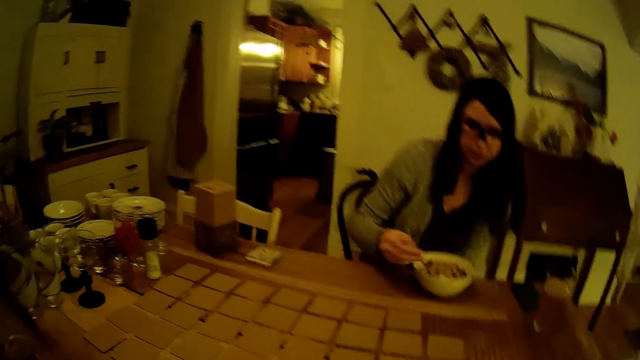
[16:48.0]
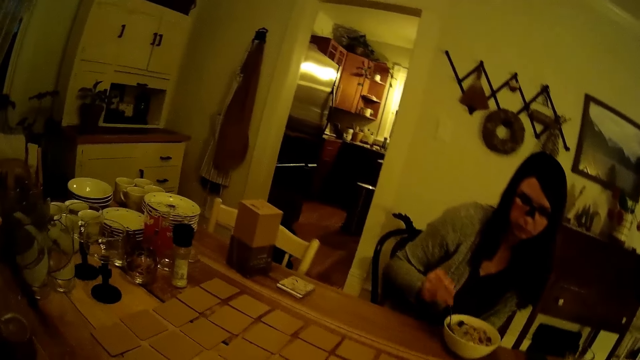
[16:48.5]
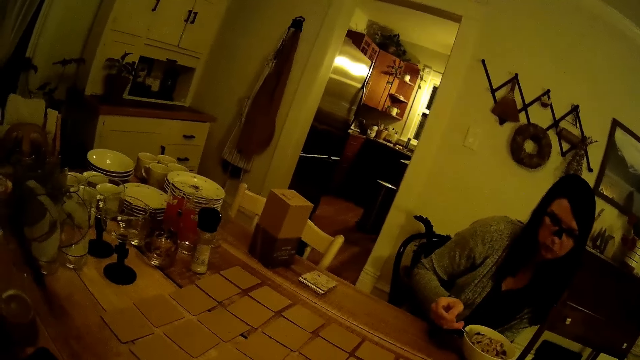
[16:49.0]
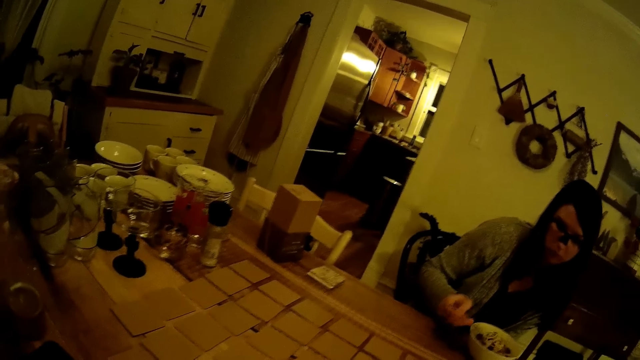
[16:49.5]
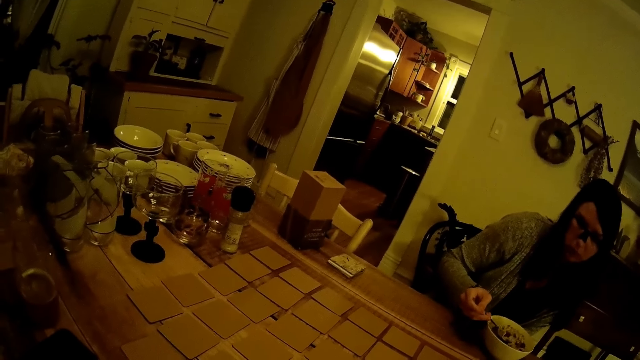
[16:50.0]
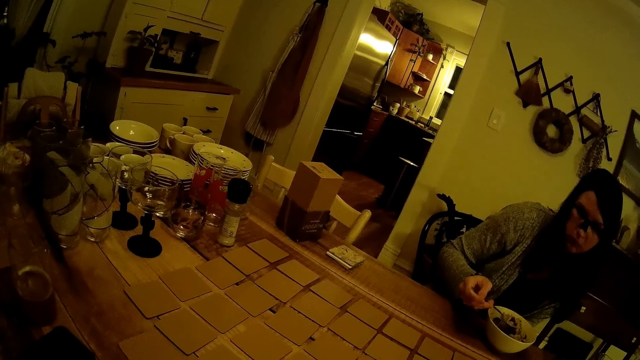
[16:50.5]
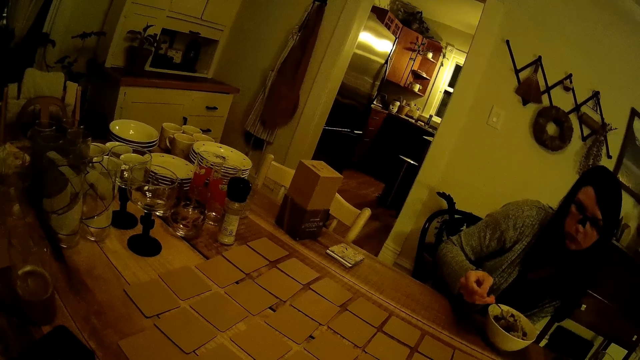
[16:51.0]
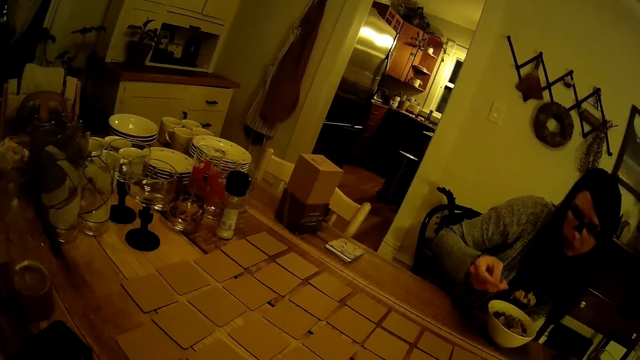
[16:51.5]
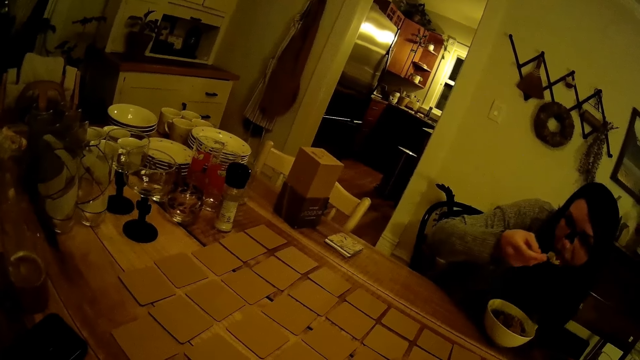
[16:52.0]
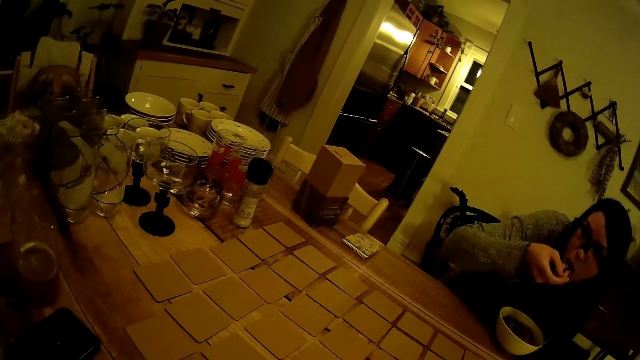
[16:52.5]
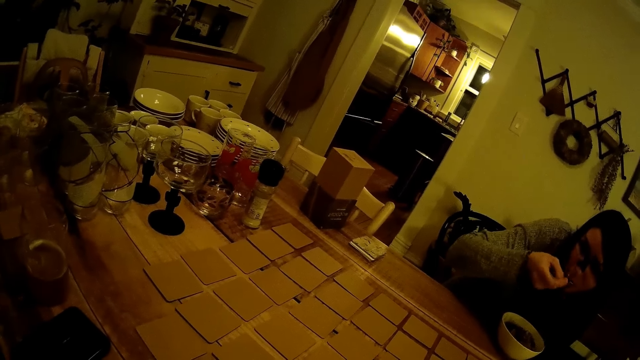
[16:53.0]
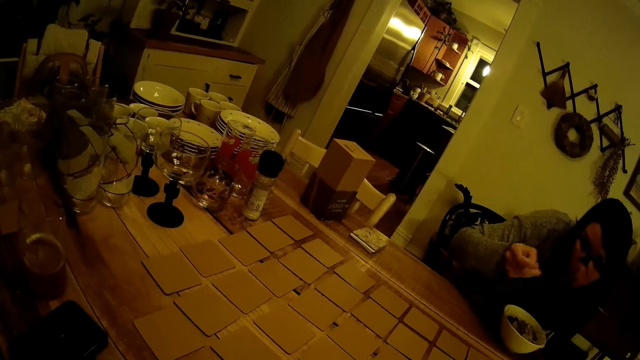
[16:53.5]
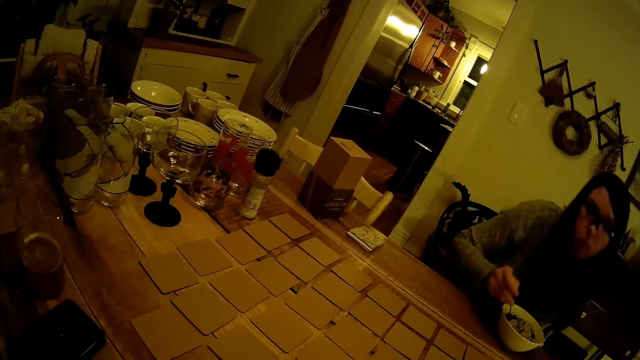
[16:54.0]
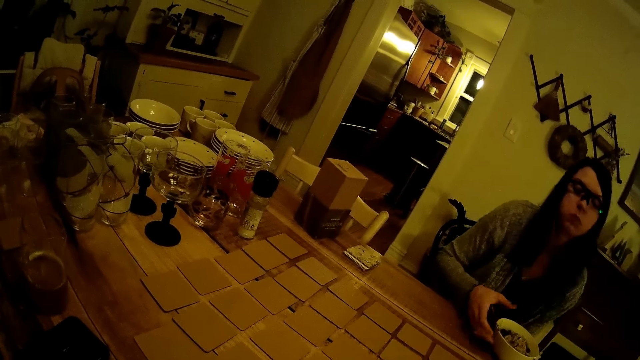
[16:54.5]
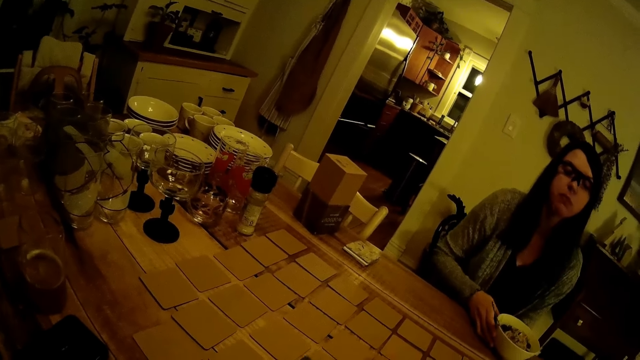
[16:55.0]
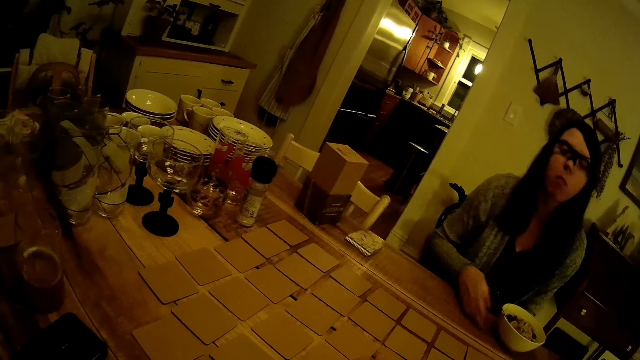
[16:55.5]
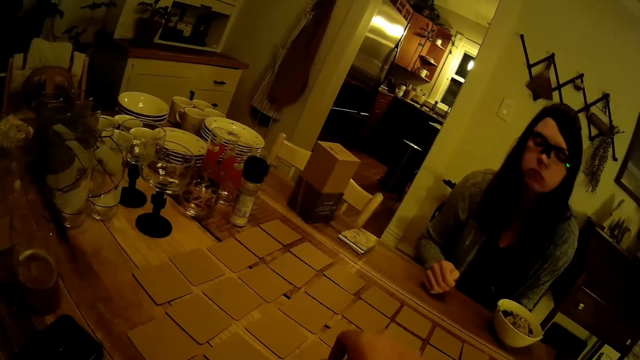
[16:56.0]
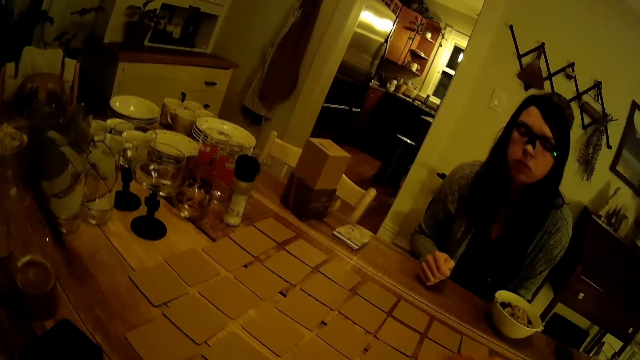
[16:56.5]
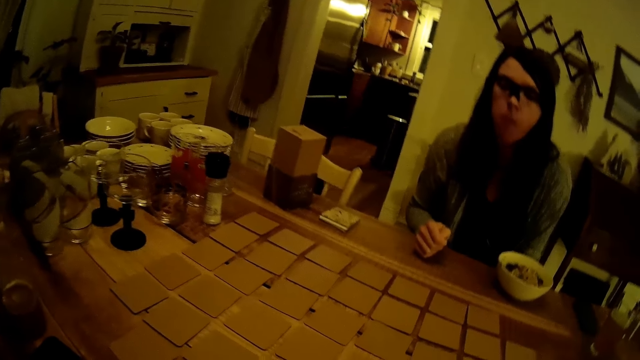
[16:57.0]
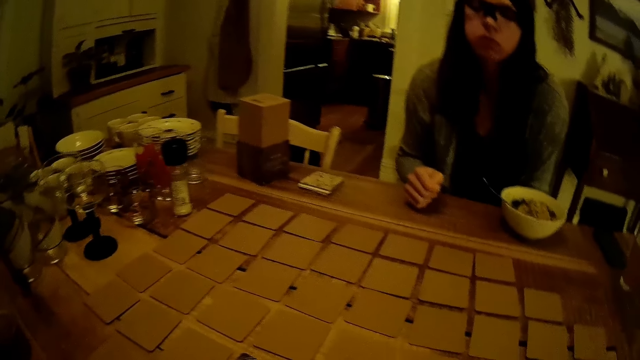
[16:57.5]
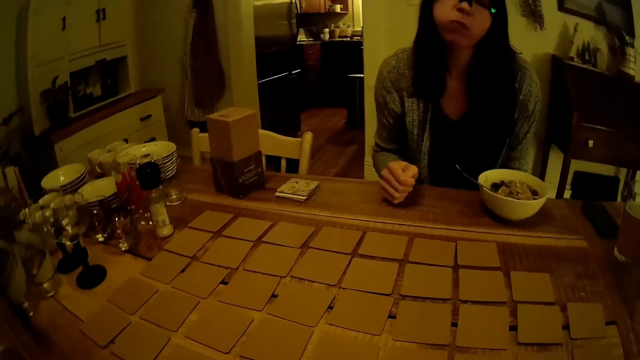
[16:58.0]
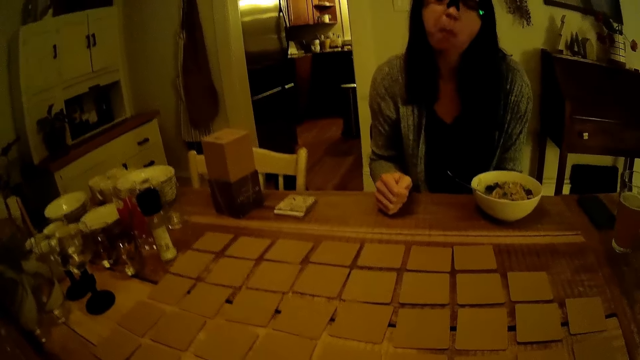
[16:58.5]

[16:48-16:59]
The girl grabs the spoon in the plate with her right hand. The girl holds the spoon. The girl scoops food. The girl eats the cereal in the plate with the spoon in her right hand. The girl drops the spoon in her right hand in the plate. The girl stares around.

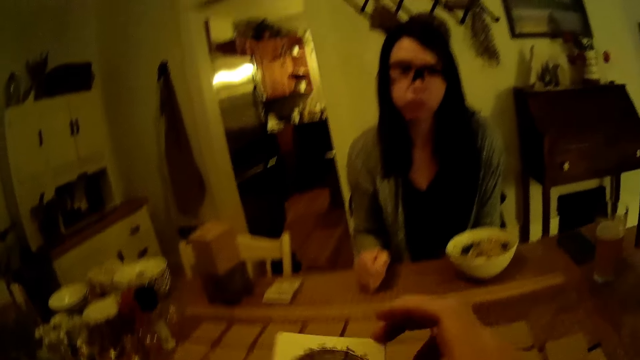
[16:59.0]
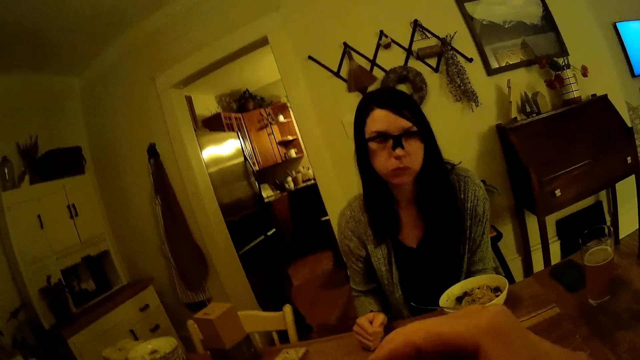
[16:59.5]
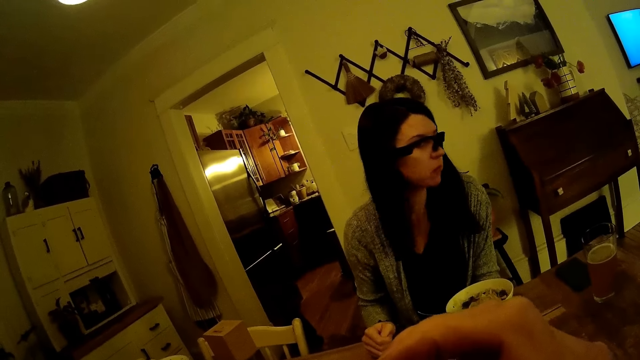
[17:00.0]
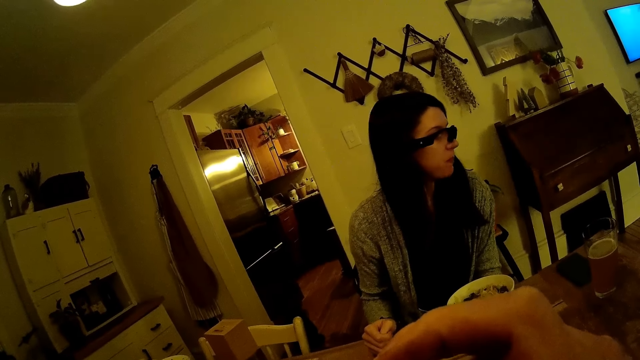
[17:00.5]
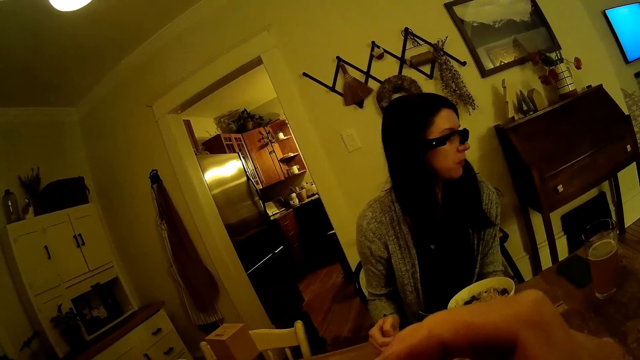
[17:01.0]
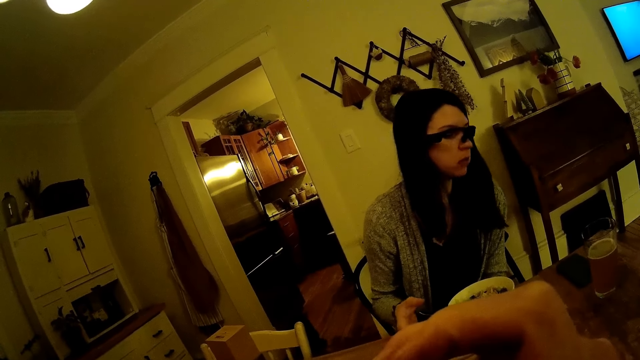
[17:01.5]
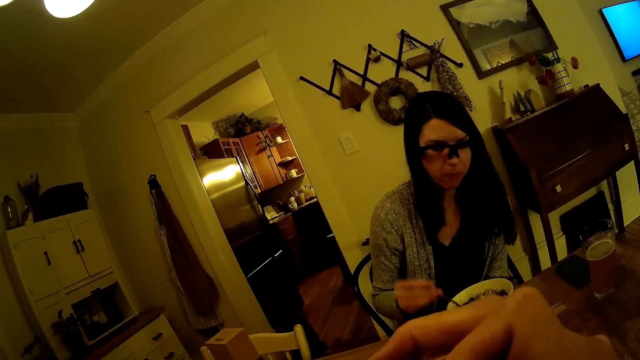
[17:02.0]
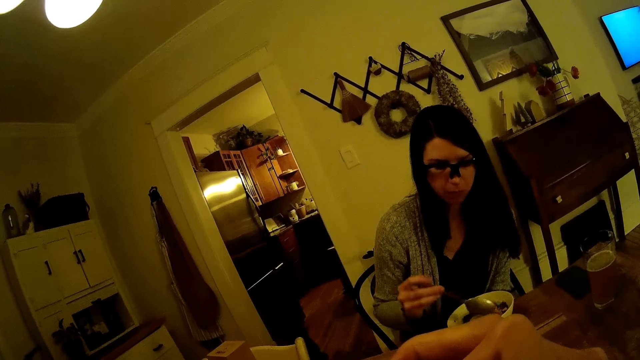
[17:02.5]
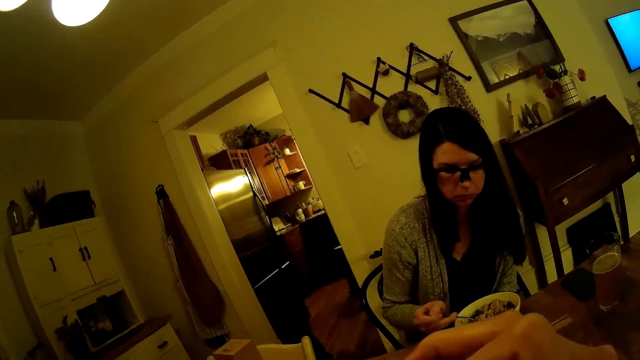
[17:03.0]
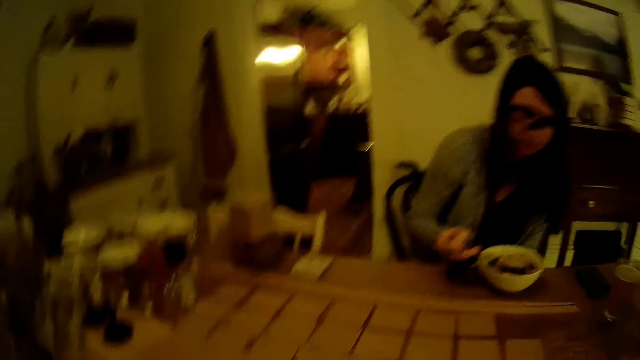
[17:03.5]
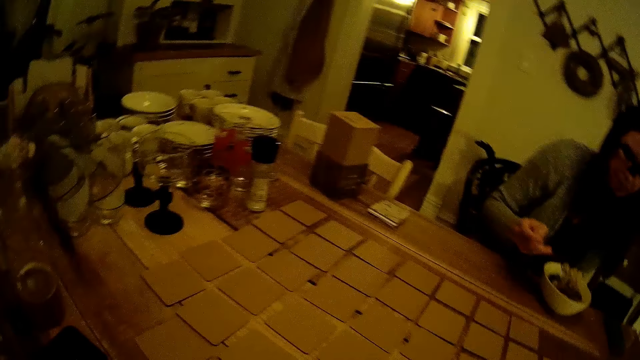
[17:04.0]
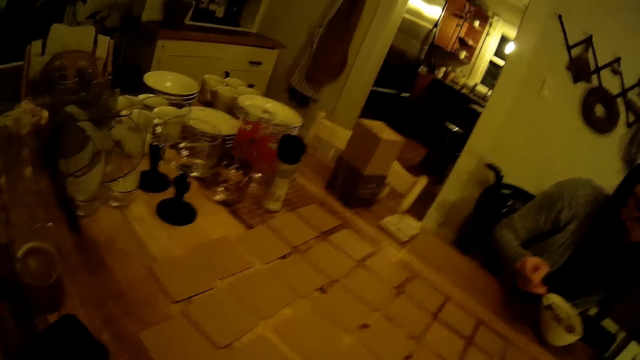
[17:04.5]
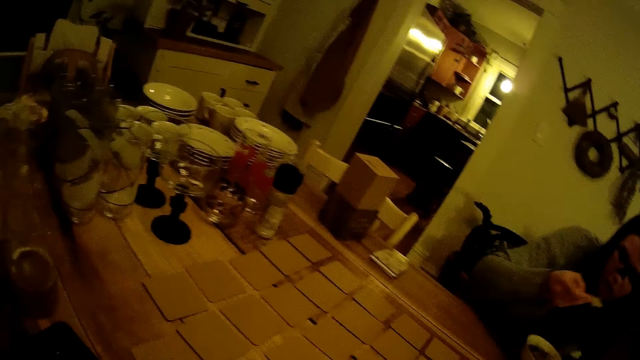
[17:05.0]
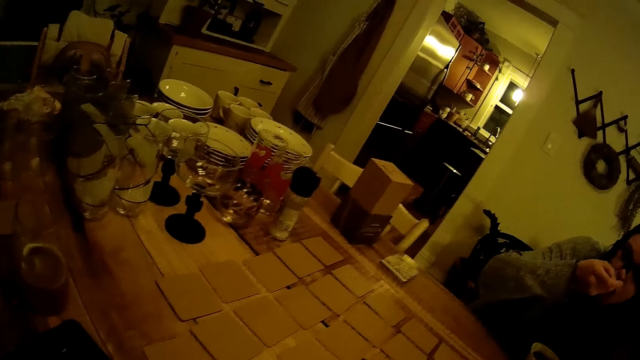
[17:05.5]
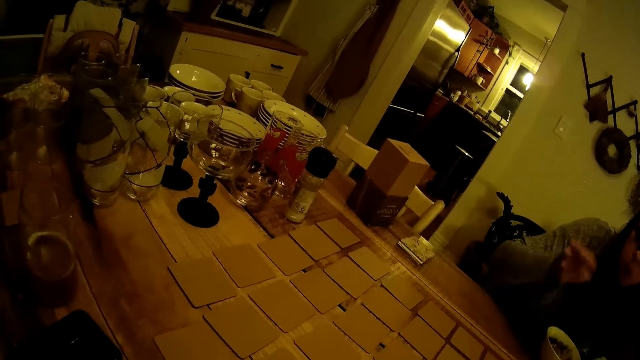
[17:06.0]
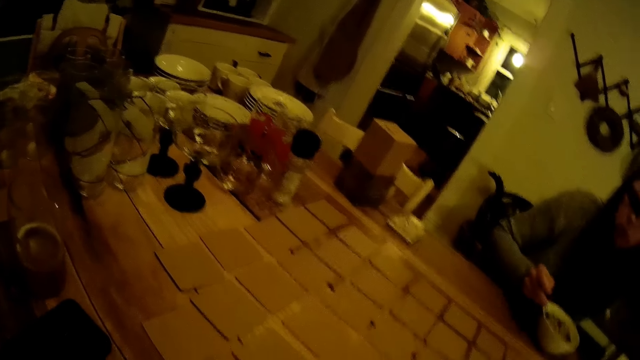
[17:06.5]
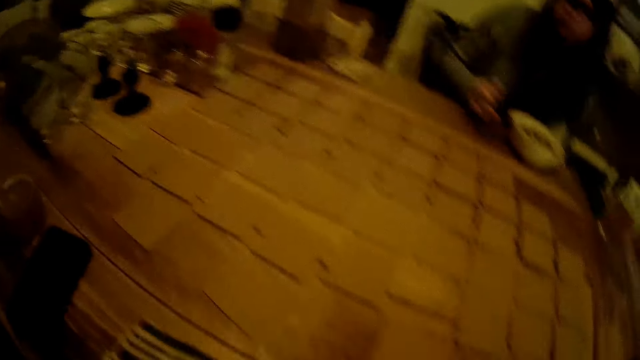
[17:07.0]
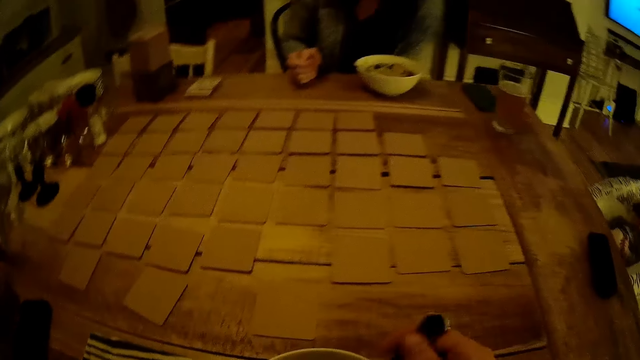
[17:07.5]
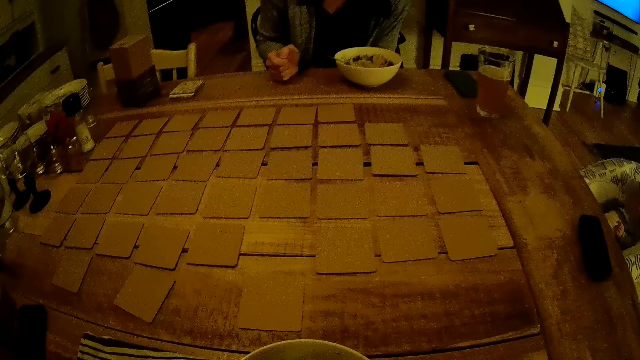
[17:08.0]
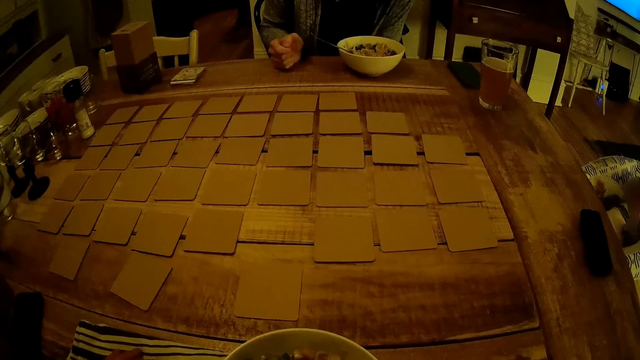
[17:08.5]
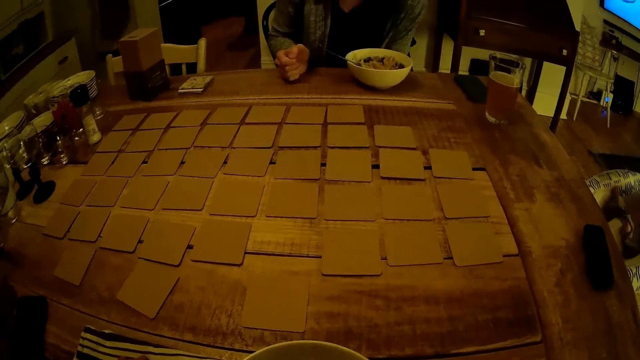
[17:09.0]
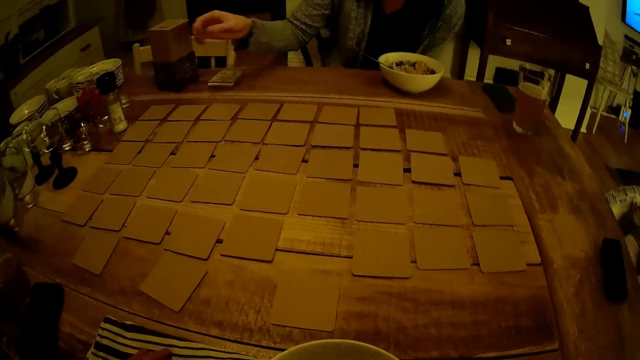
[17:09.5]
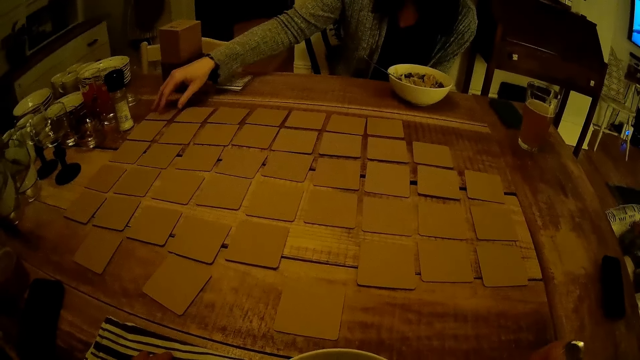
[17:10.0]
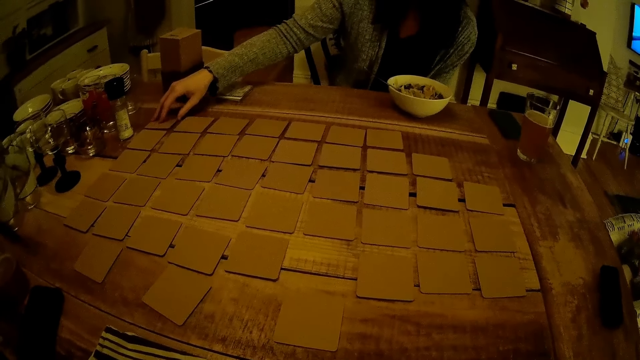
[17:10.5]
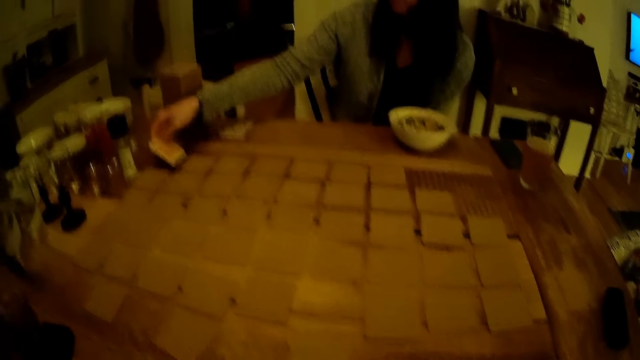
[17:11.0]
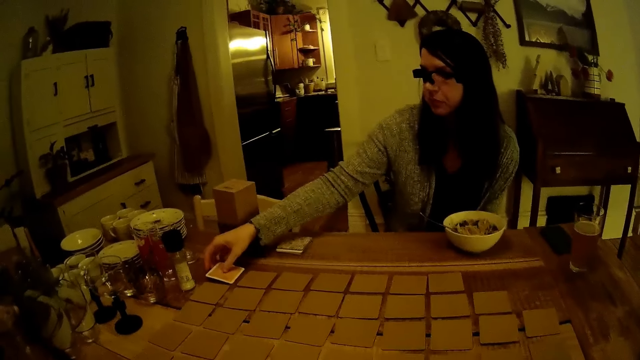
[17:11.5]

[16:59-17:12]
The camera wearer lifts a card with his right hand. He holds cards. The girl grabs the spoon in the plate with her right hand. The girl holds the spoon. The girl scoops food. The camera wearer looks around. The girl eats the cereal in the plate with the spoon in her right hand. The girl drops the spoon in her right hand in the plate. The camera wearer looks around. The girl flips a card on the dining table with her right hand.
